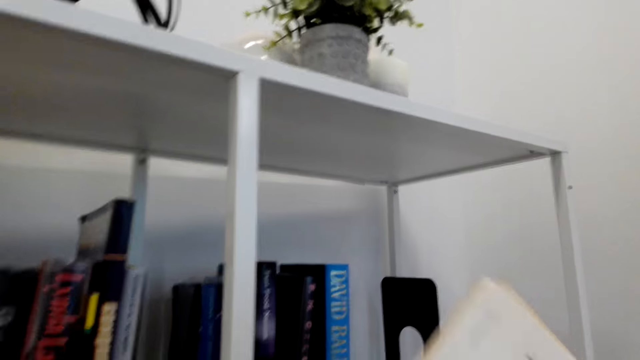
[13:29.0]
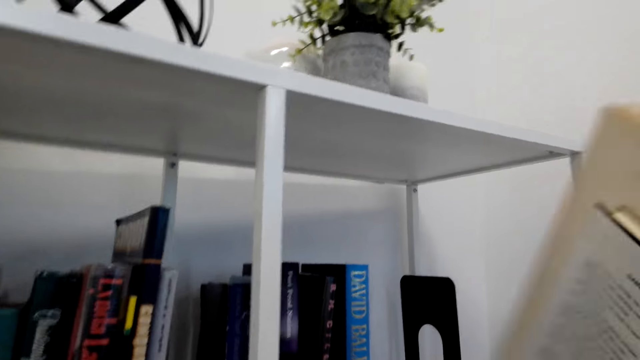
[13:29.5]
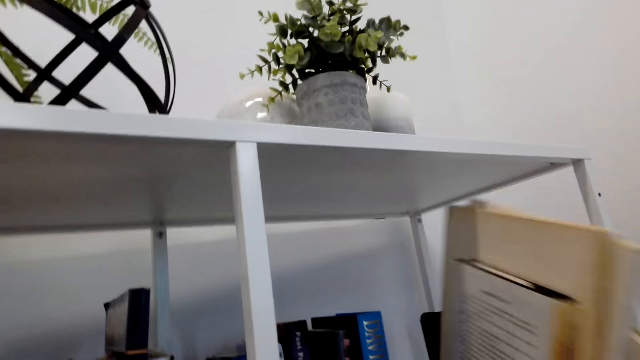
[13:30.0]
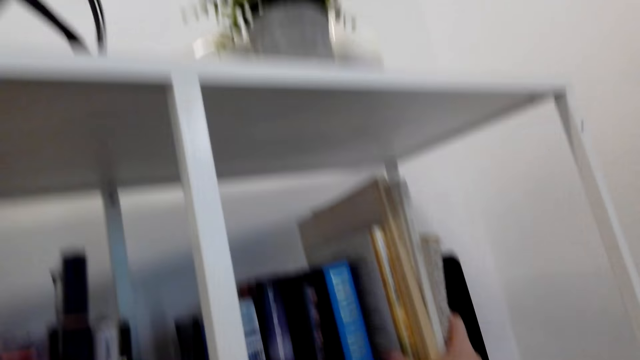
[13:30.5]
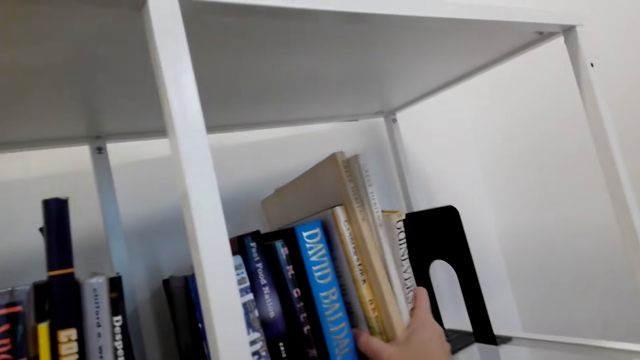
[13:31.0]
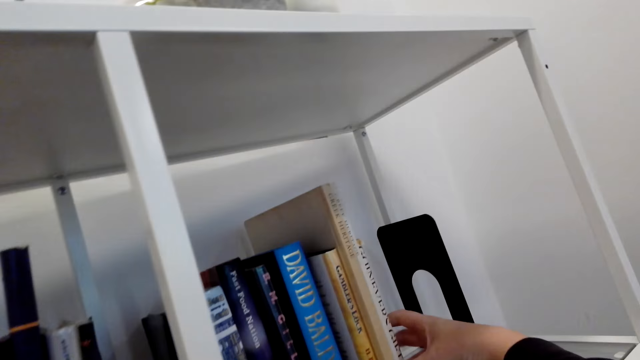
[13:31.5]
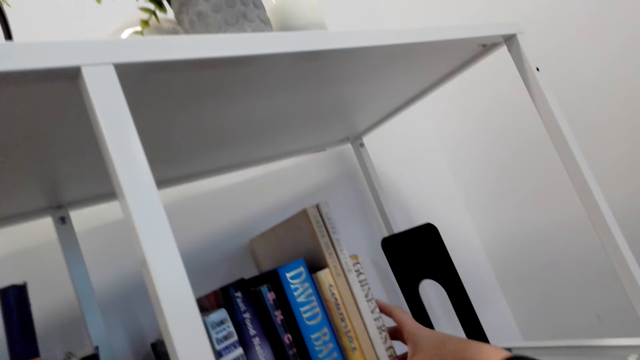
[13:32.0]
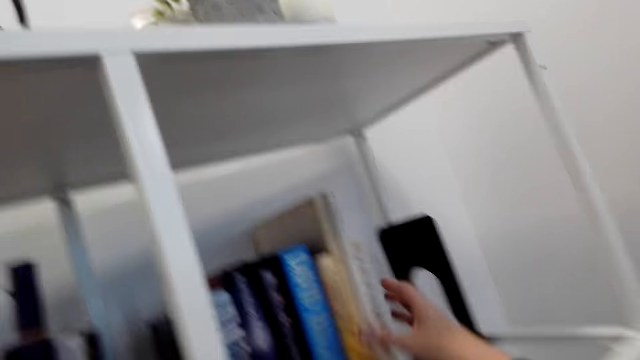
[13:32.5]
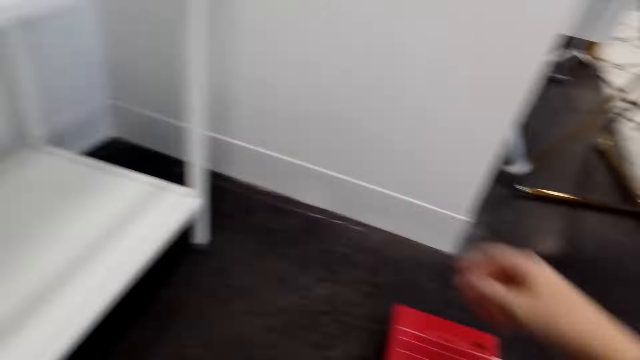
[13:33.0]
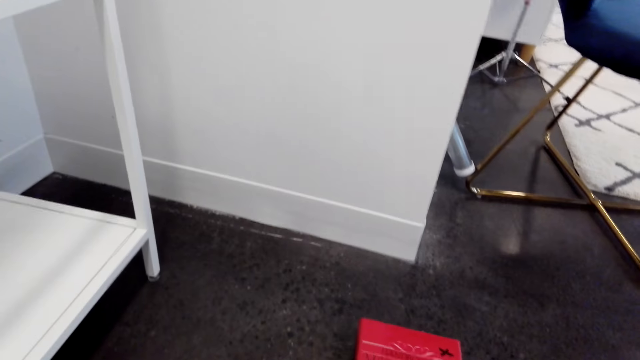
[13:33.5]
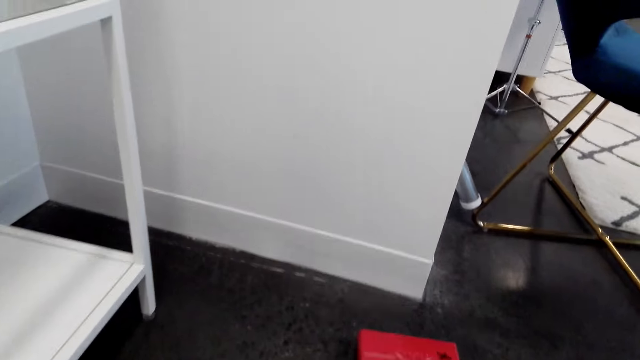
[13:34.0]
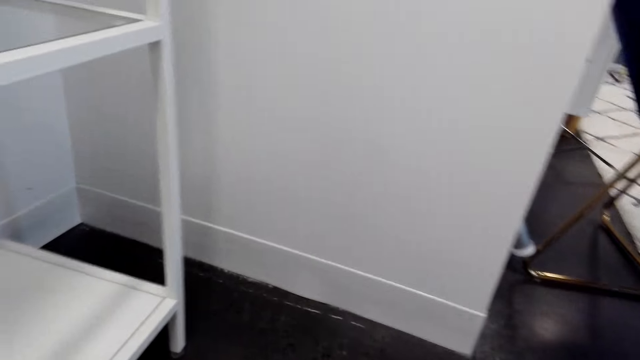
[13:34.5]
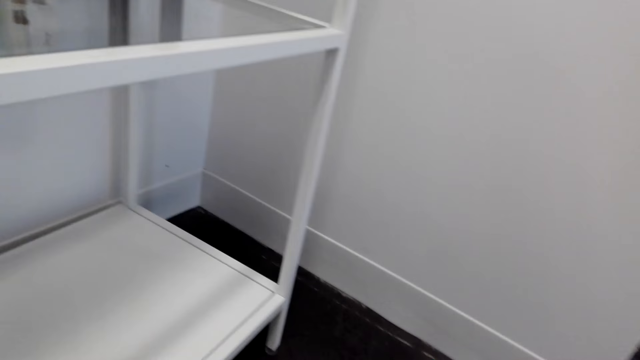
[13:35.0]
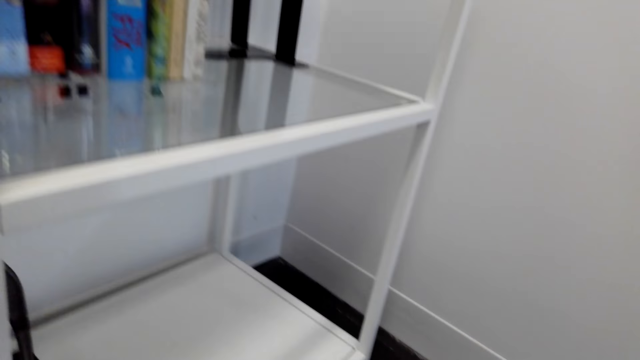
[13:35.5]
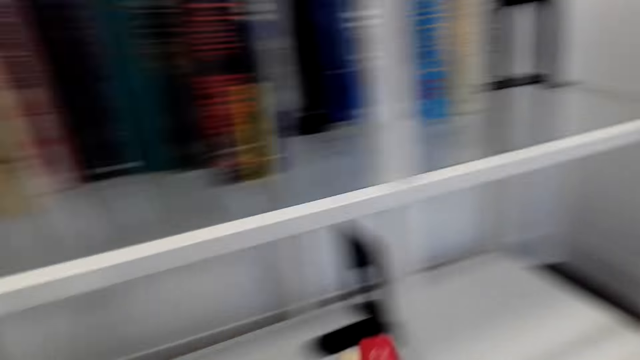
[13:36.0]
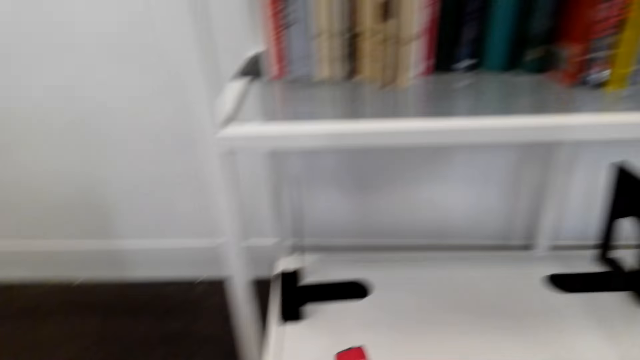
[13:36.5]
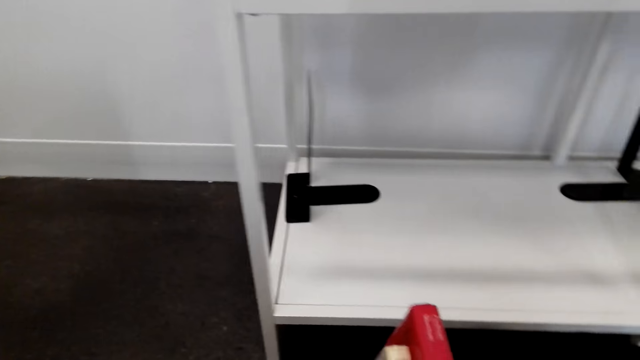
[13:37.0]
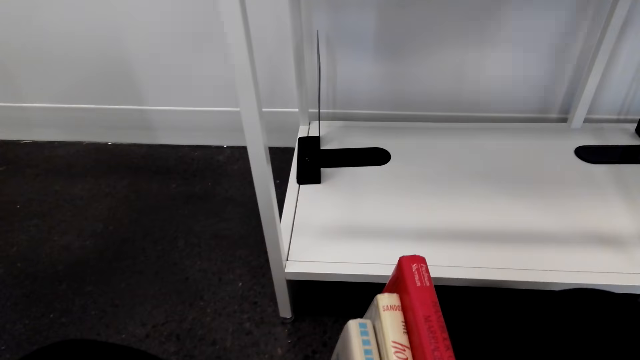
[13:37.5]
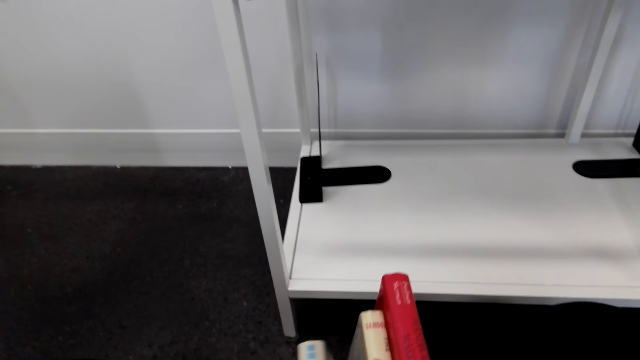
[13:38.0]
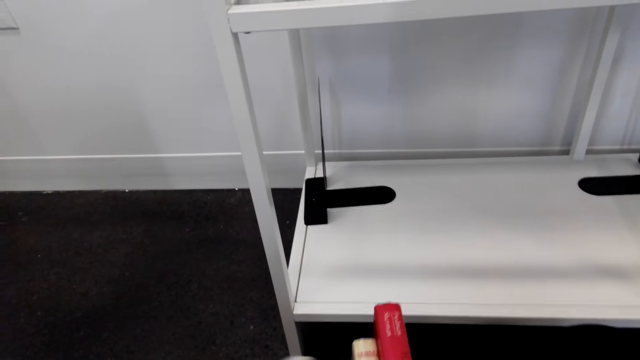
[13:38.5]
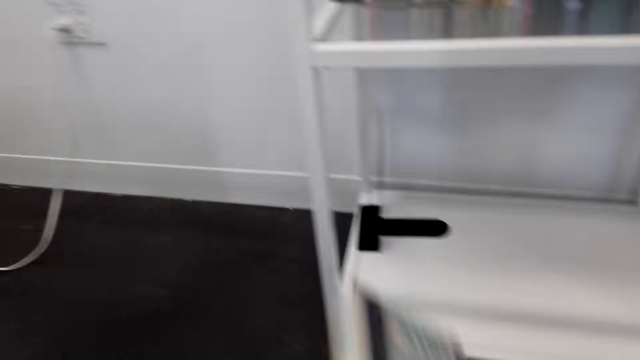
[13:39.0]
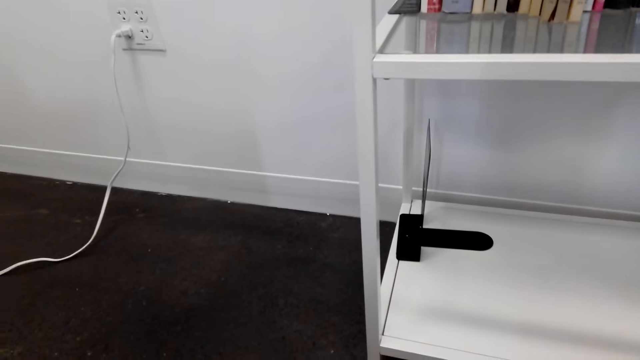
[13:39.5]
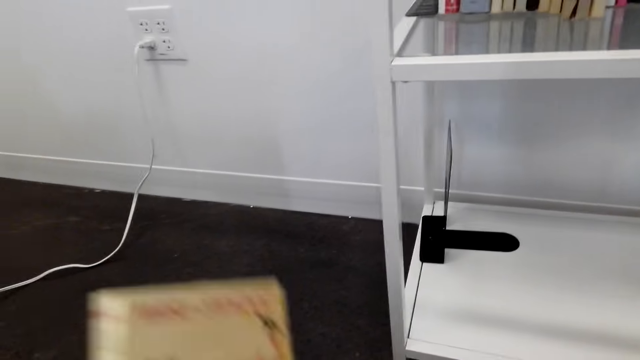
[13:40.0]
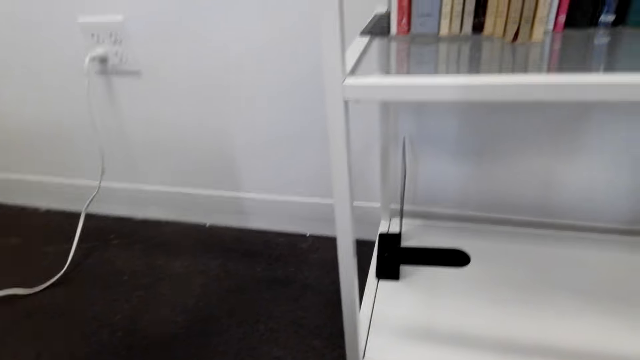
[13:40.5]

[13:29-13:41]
The camera wearer arranges the books on the shelf. They pick up books from the floor. They look at the books.

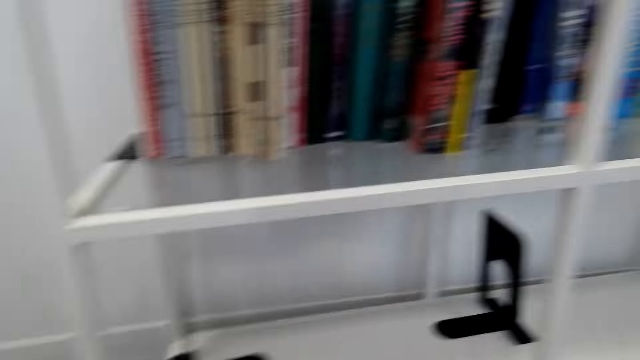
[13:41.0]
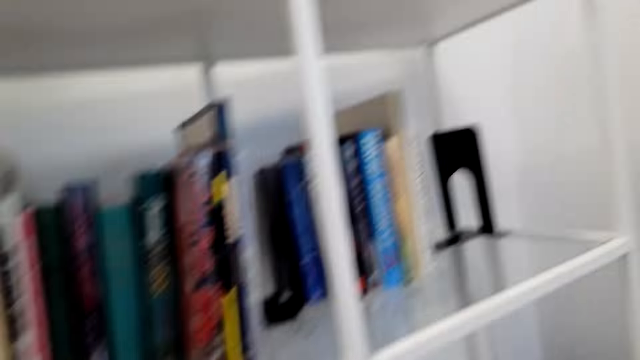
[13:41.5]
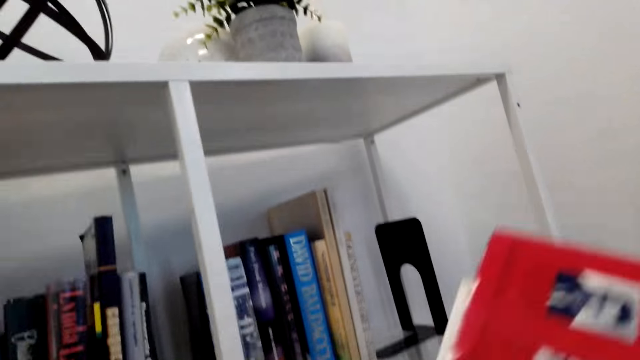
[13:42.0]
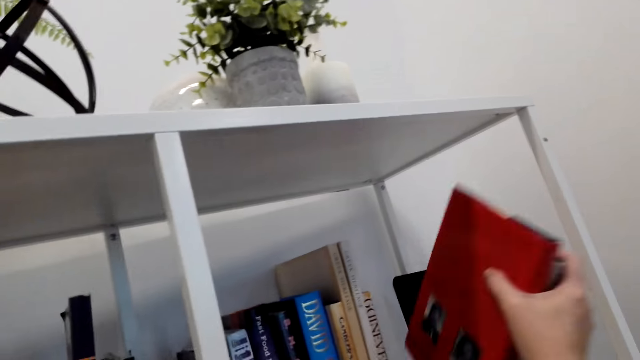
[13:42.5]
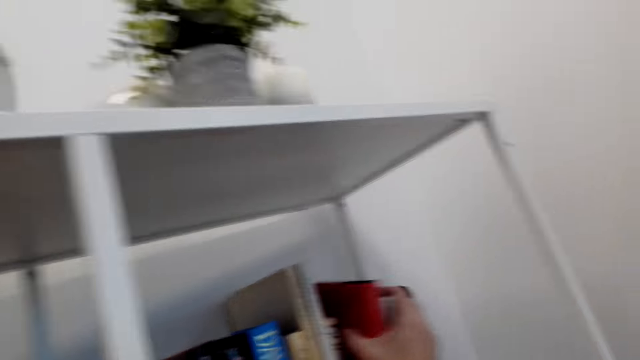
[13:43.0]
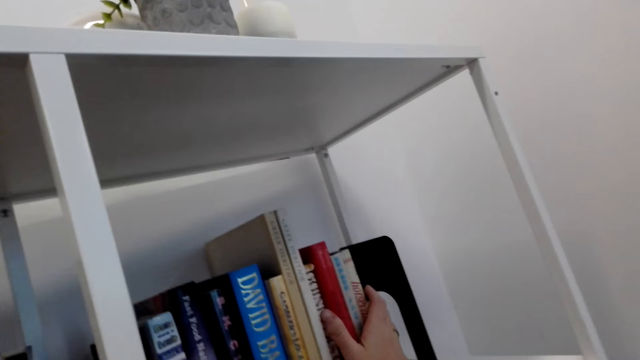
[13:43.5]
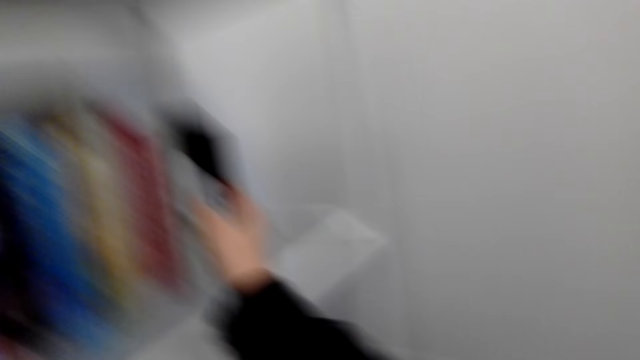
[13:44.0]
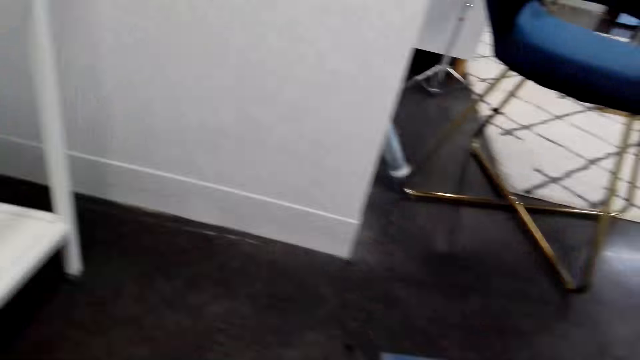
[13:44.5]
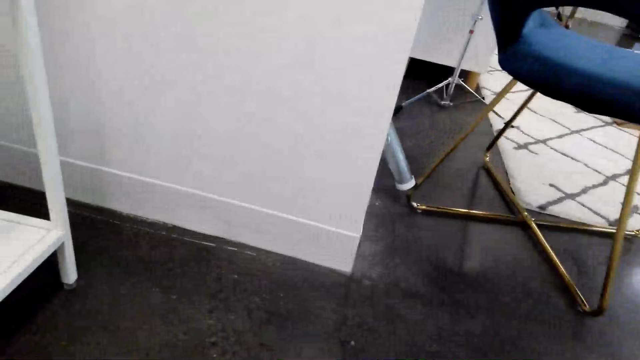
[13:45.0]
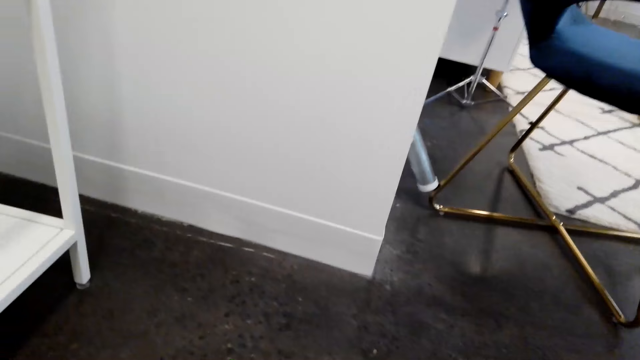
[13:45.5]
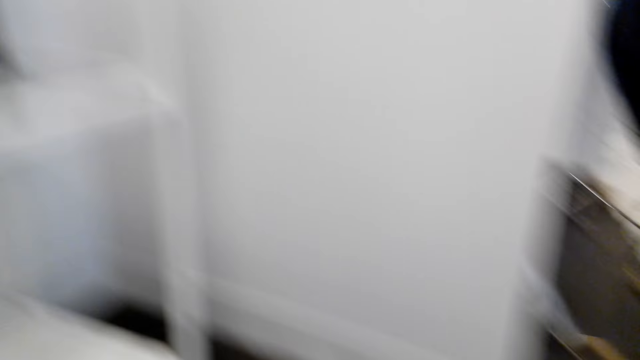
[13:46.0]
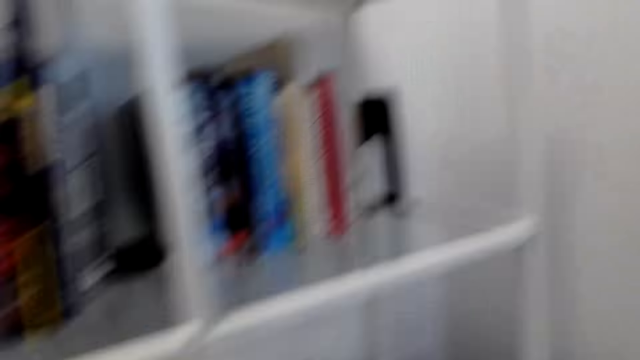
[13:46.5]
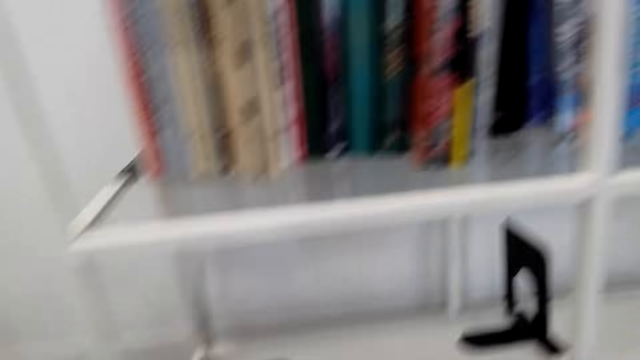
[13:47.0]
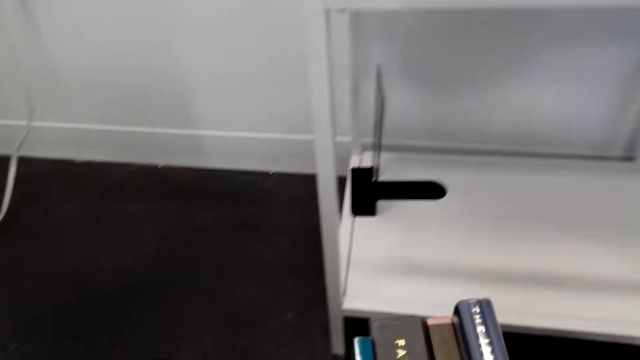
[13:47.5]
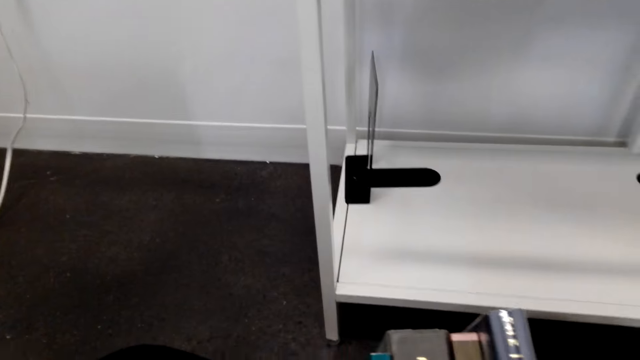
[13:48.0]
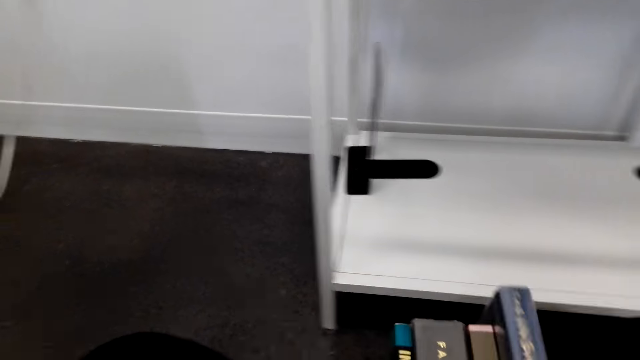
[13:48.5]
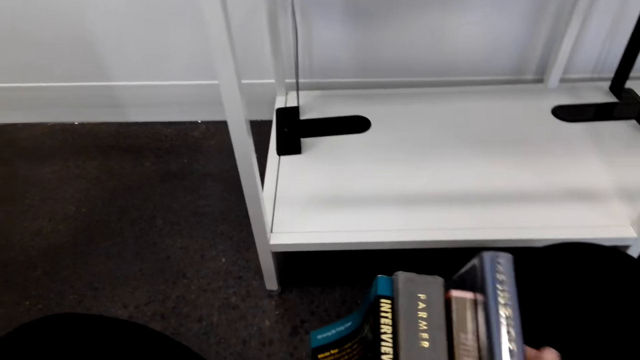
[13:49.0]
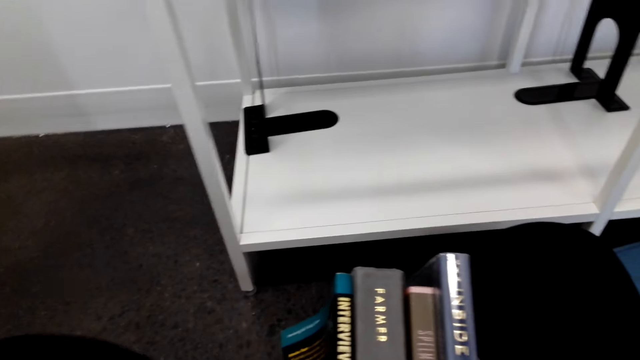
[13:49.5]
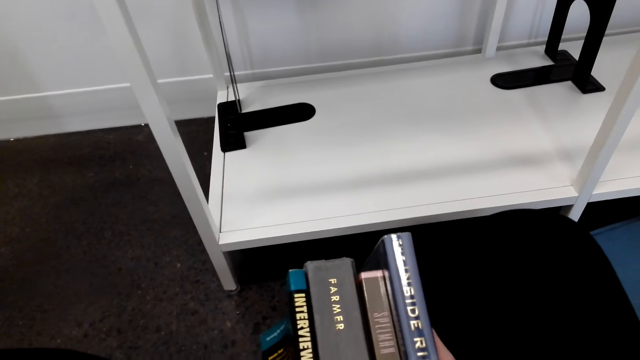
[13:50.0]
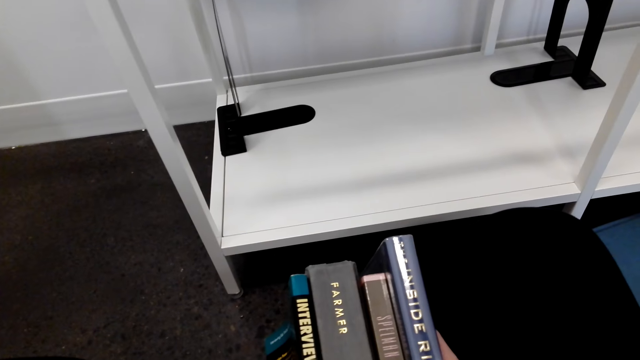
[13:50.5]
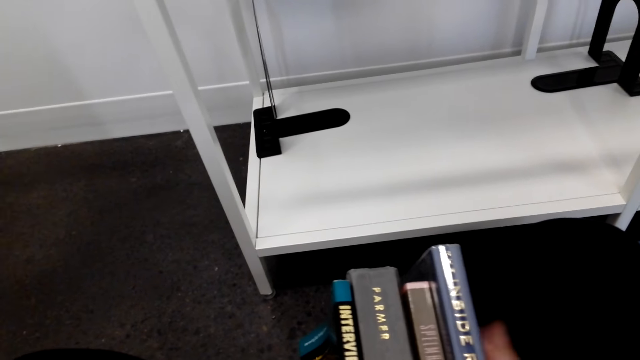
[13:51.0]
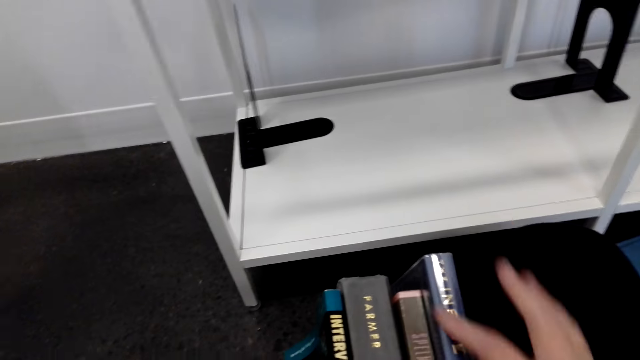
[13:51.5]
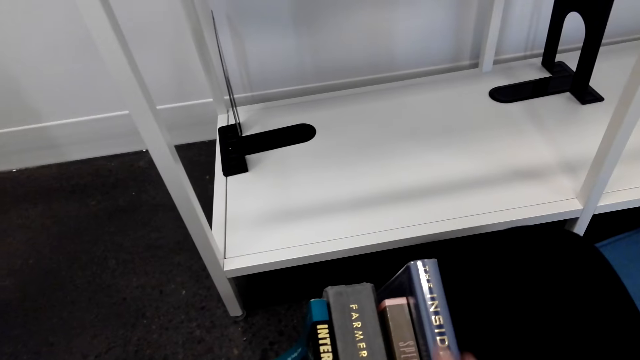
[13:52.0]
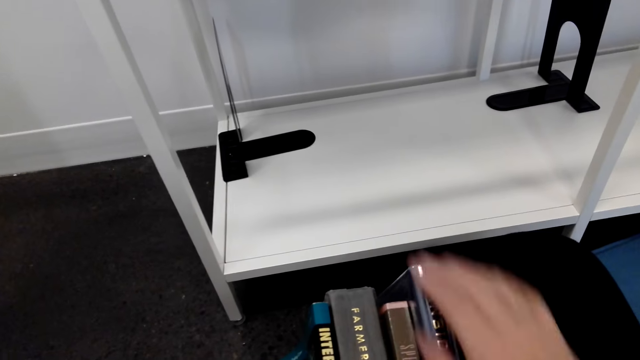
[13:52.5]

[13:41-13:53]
The camera wearer arranges the books on the shelf. She looks at the books in her hands.
